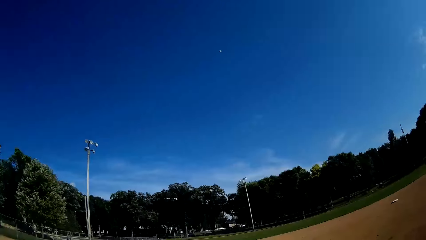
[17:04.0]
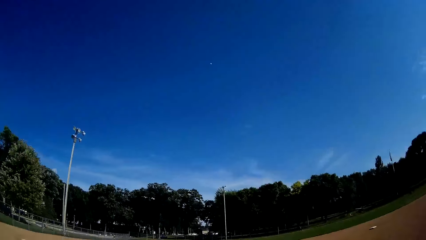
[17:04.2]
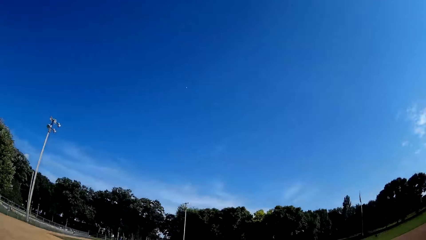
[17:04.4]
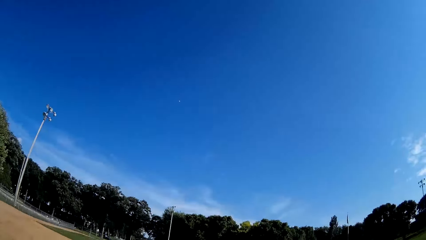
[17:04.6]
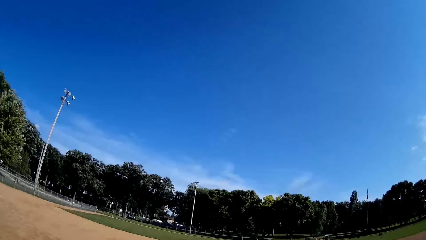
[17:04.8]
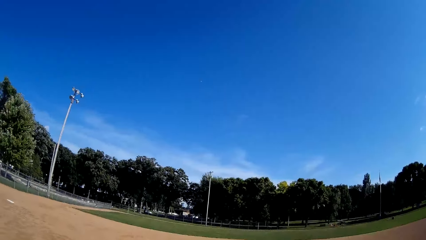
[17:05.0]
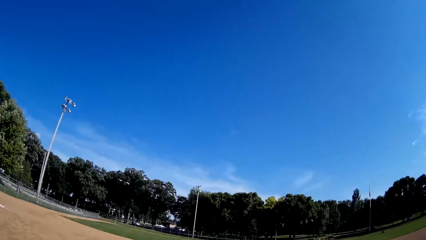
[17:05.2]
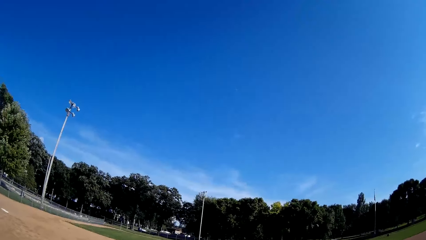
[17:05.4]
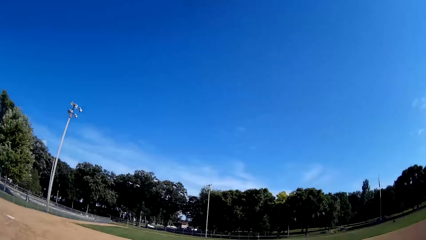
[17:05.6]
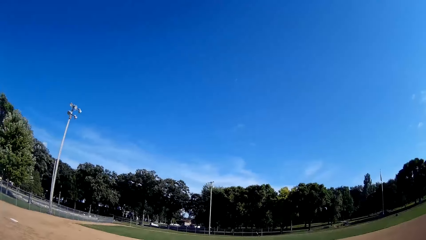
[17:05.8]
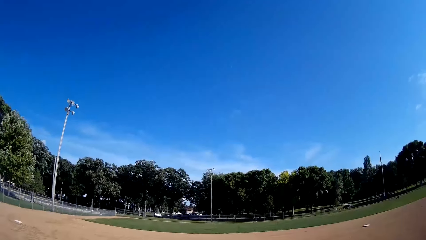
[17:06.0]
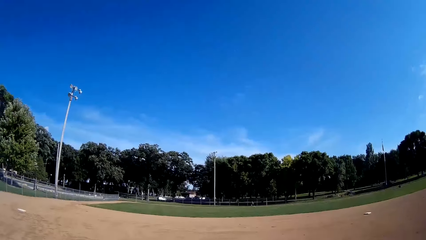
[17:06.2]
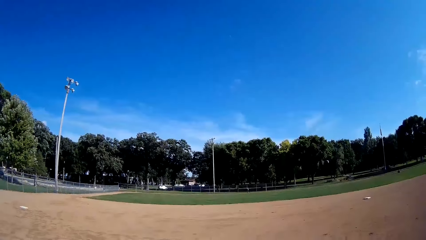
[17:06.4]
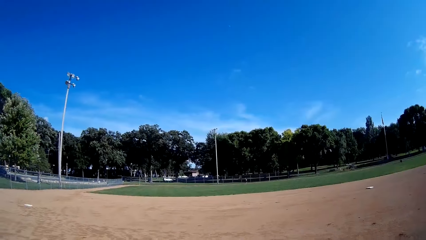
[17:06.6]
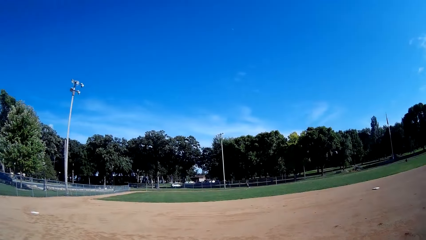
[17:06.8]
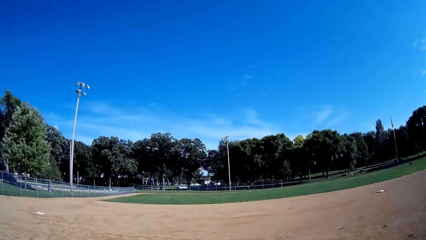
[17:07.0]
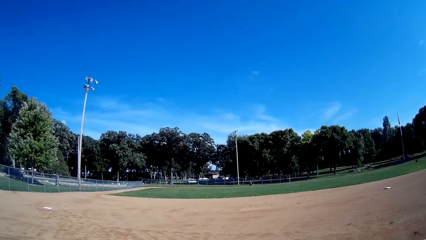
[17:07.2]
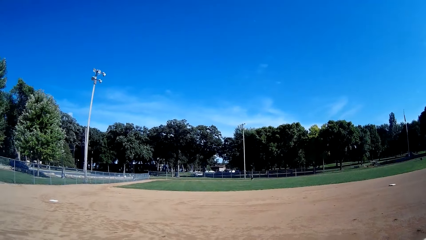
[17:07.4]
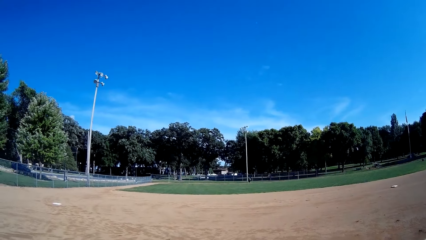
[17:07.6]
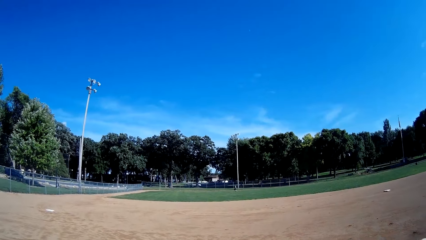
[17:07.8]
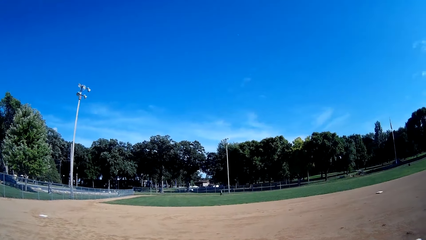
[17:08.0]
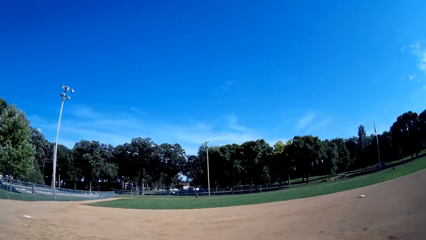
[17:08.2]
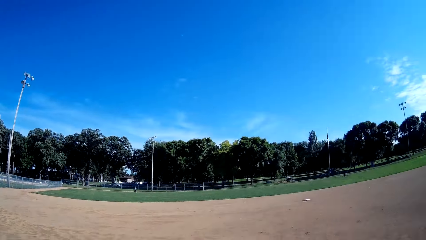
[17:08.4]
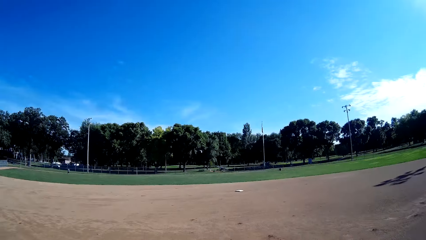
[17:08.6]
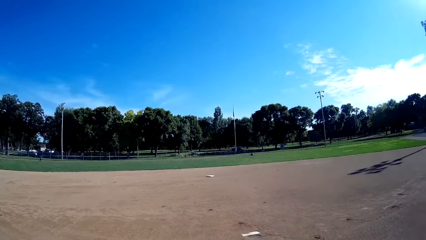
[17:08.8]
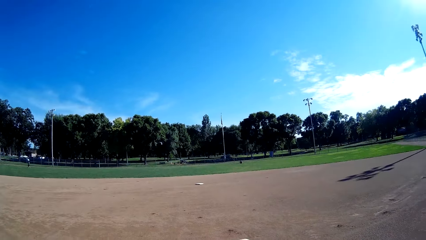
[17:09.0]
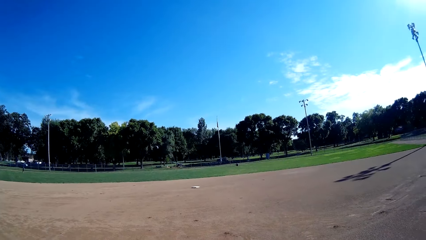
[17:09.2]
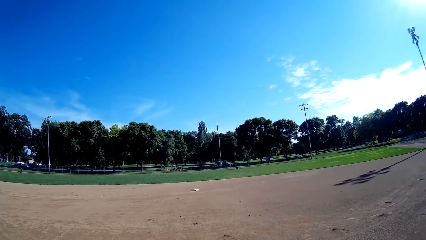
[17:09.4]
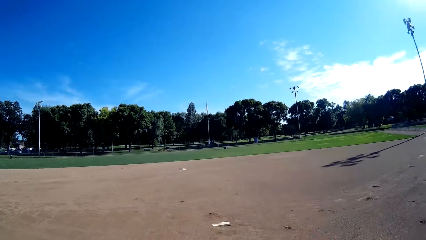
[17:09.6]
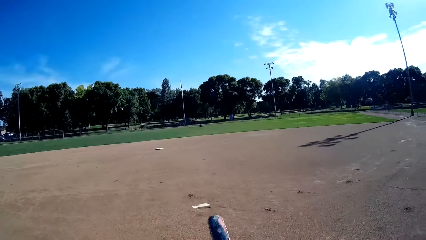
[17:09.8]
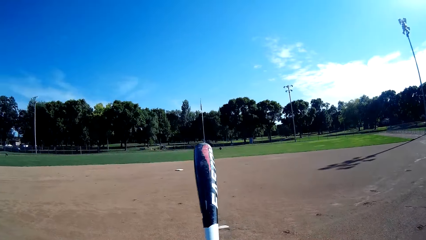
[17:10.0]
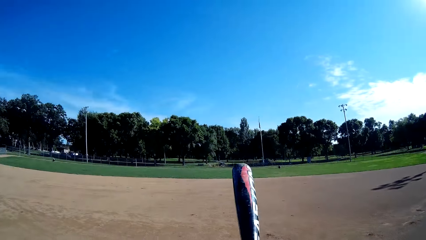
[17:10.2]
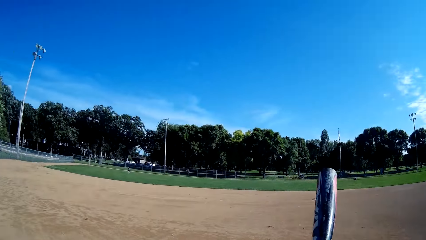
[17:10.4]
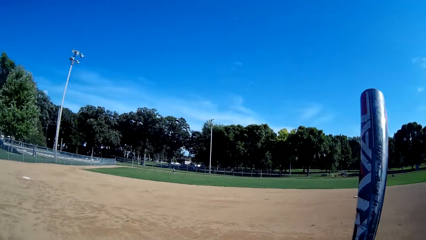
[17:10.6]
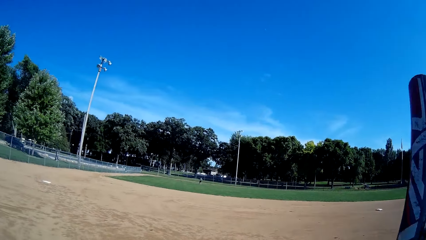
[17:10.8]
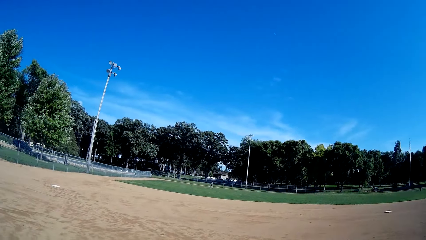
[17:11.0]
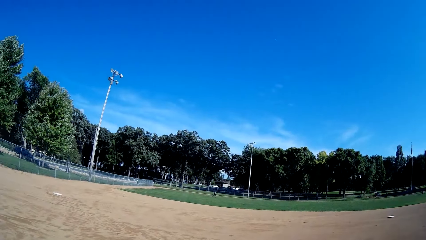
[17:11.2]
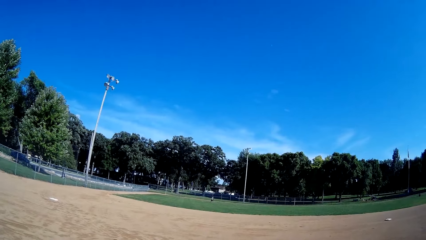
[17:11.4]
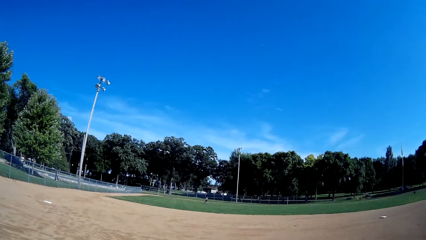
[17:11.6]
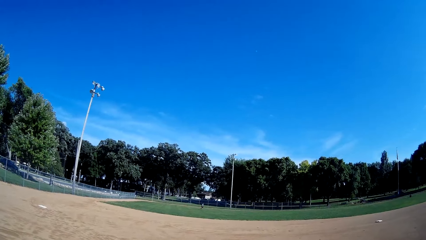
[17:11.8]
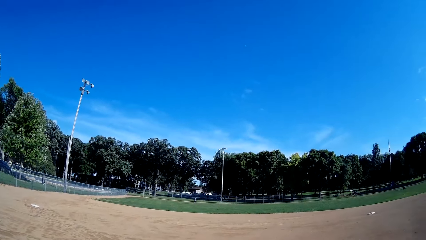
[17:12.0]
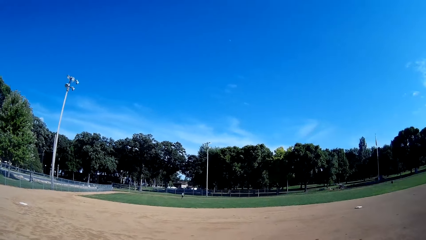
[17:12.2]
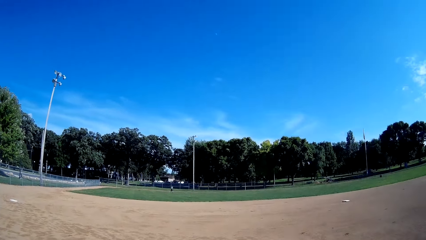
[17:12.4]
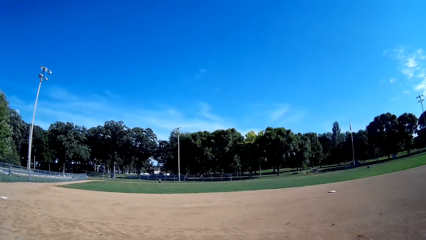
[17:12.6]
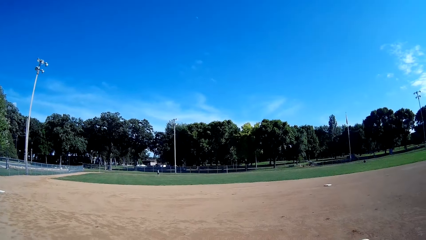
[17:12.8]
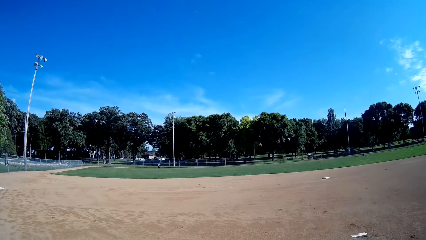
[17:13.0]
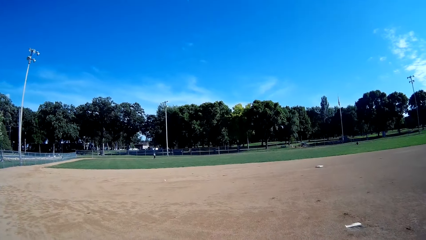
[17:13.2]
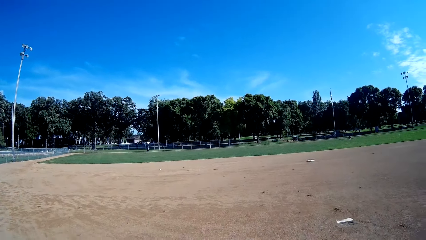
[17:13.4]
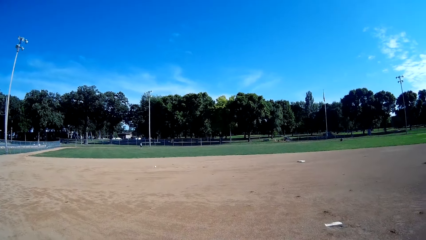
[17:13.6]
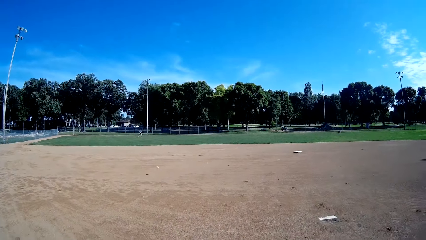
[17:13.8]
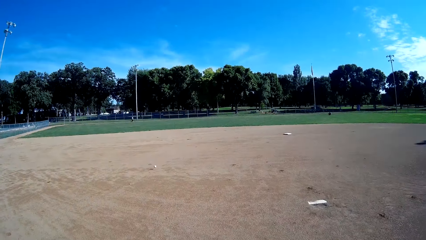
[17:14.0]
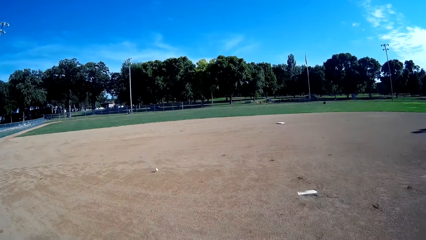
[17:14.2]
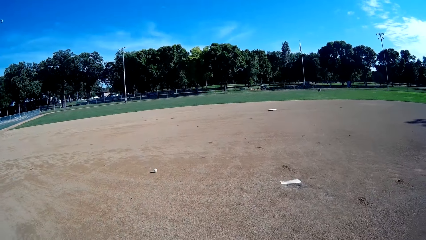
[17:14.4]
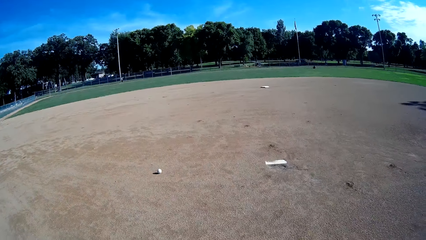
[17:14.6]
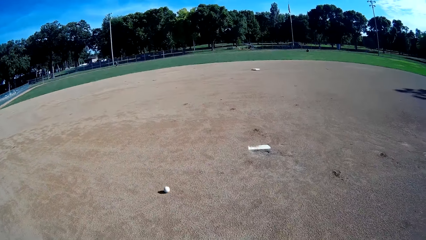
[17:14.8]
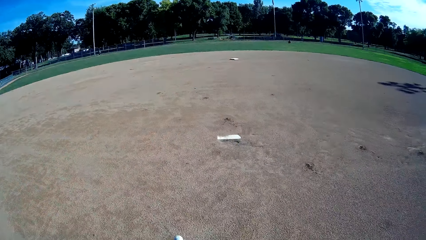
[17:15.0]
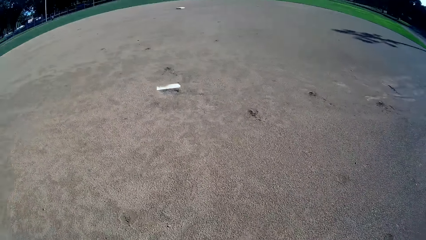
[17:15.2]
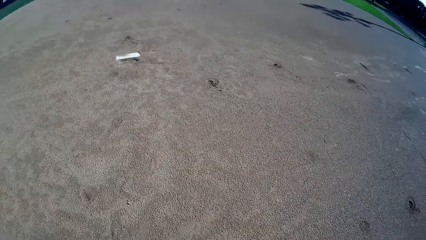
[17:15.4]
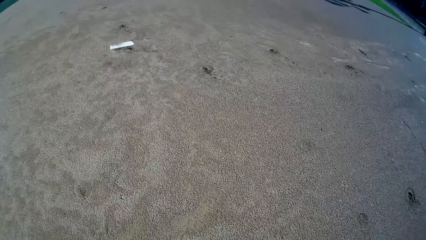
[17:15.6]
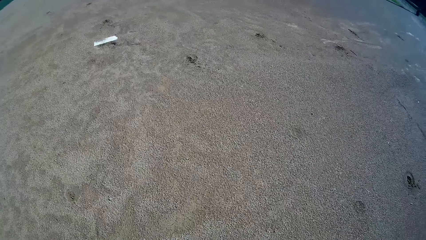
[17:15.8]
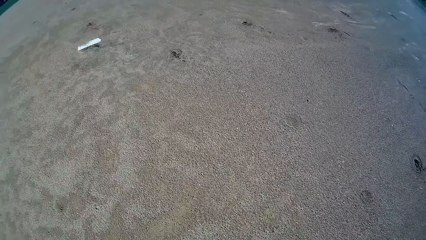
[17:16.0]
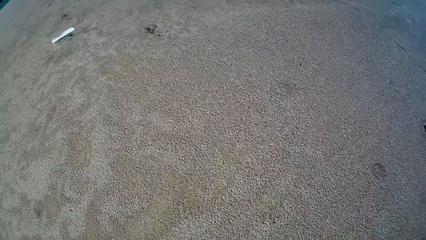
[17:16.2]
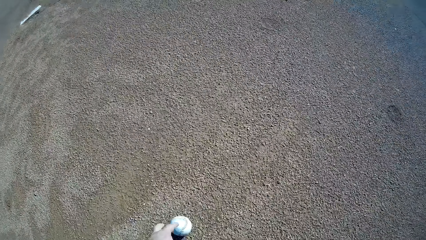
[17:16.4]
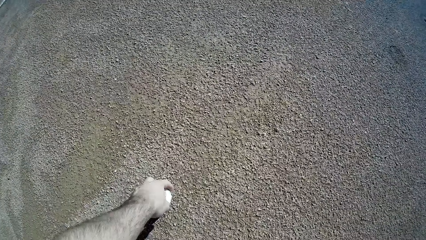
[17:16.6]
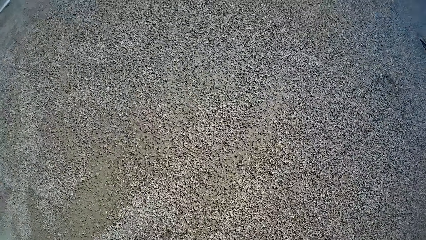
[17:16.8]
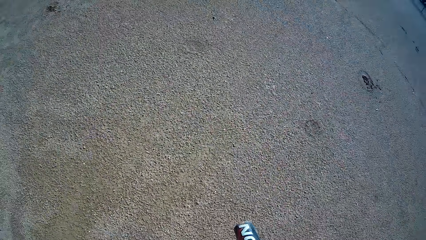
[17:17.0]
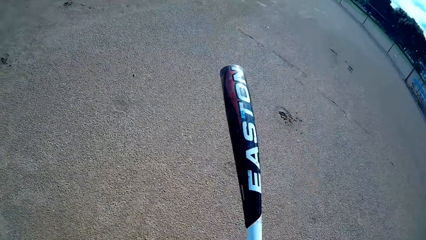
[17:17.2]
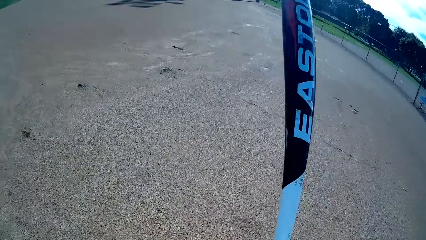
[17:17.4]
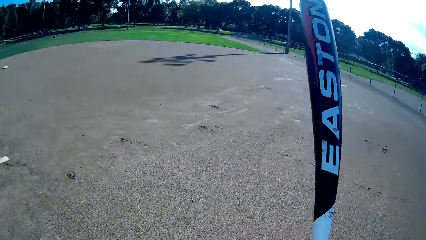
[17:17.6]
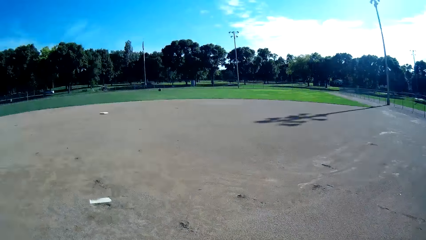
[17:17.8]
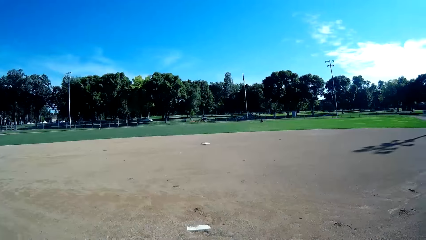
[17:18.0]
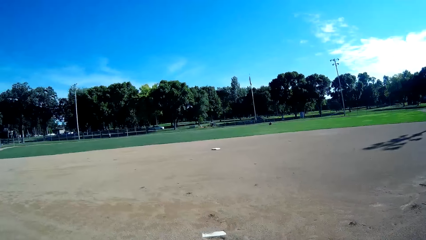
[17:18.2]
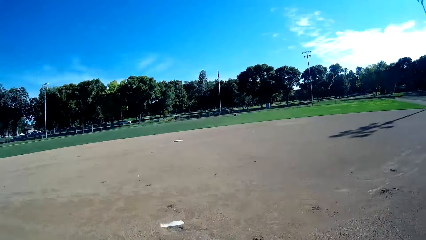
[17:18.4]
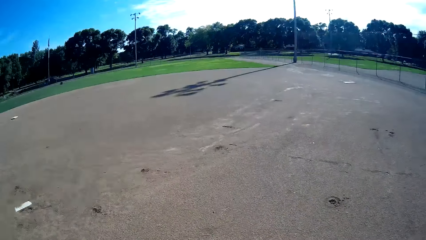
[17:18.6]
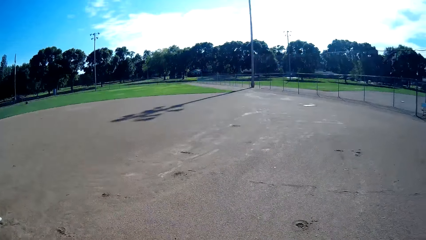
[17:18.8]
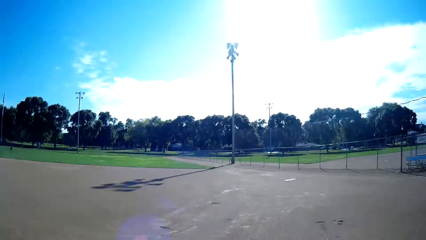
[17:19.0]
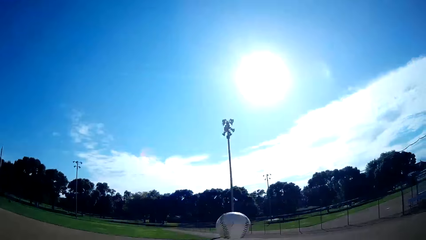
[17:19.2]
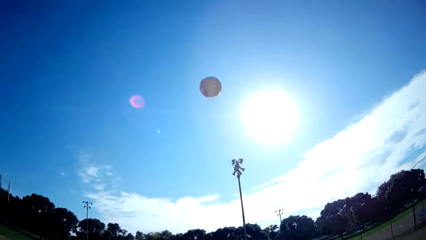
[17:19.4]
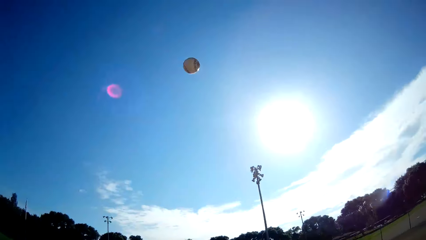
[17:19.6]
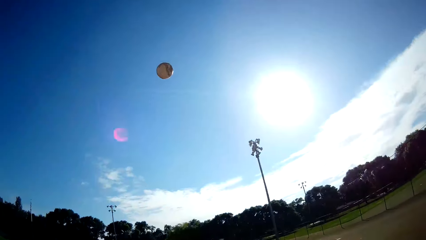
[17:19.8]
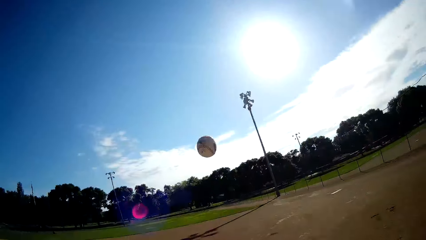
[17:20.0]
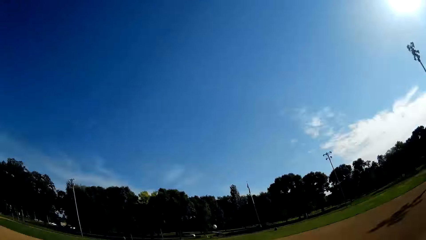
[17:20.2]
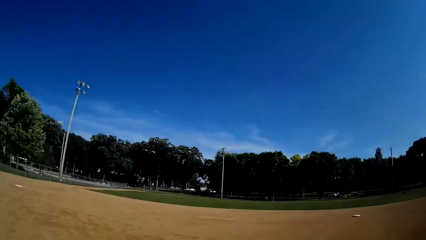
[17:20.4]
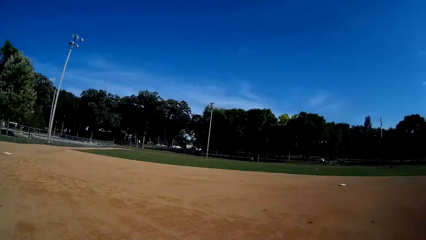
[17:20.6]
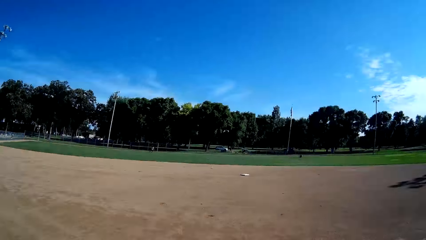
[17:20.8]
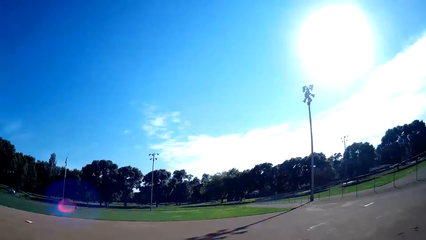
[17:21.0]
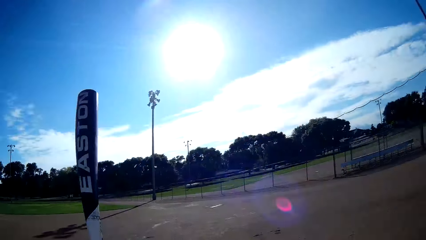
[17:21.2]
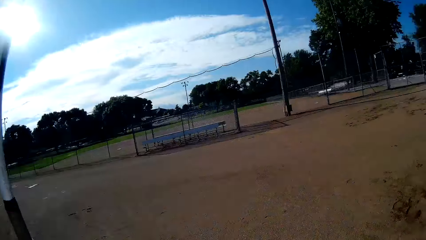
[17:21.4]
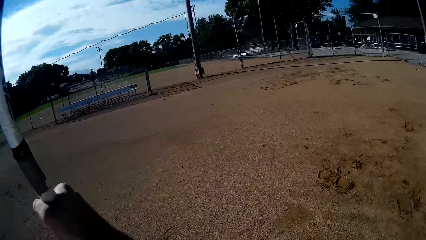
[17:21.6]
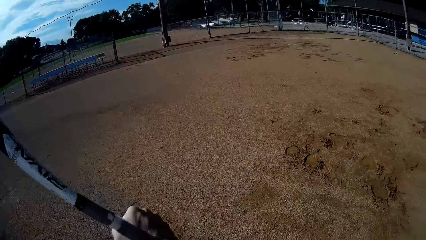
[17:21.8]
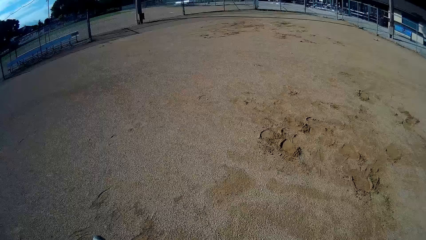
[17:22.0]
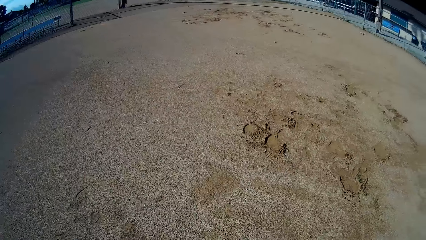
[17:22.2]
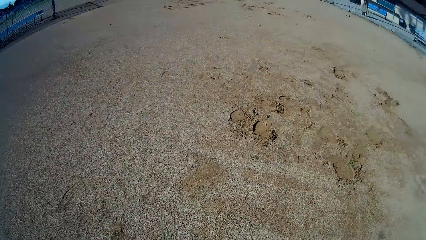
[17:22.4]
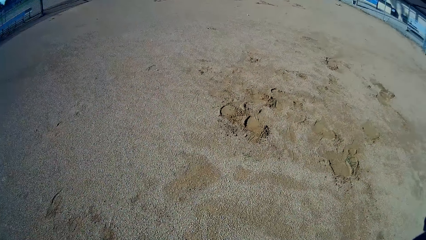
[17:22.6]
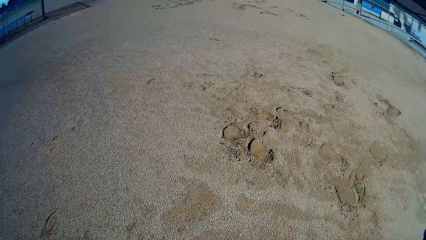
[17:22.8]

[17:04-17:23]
The camera wearer hits the ball using a cricket bat towards a man. The man throws a baseball to the camera wearer. The camera wearer picks up the ball from the ground. They throw the ball up. They hit the ball using the cricket bat towards the man.
